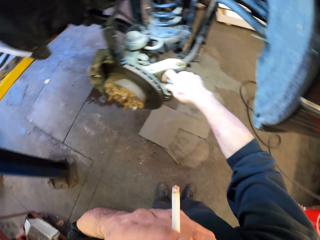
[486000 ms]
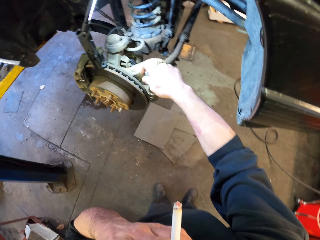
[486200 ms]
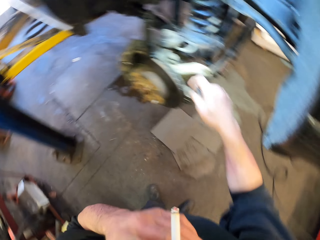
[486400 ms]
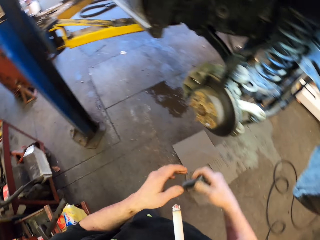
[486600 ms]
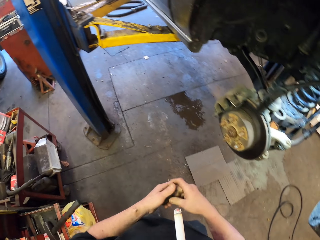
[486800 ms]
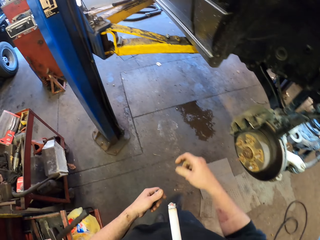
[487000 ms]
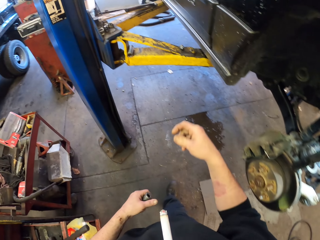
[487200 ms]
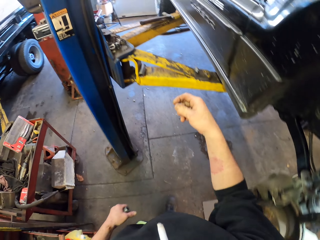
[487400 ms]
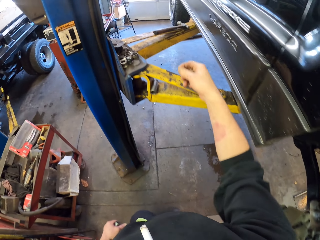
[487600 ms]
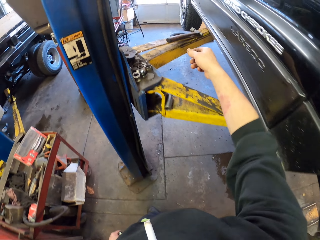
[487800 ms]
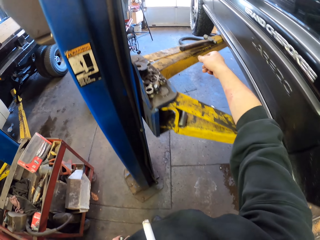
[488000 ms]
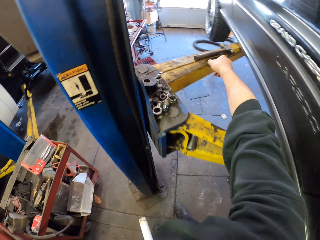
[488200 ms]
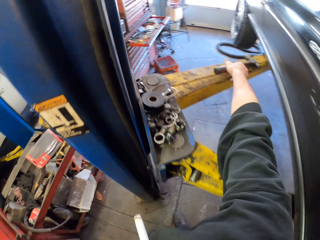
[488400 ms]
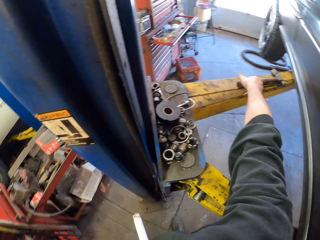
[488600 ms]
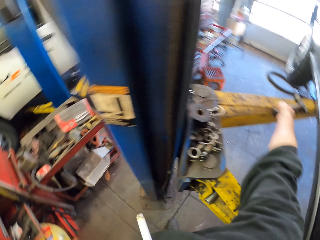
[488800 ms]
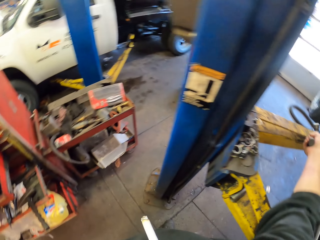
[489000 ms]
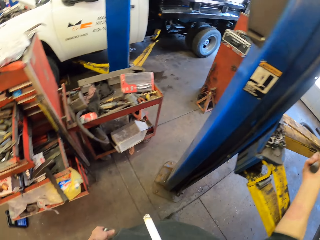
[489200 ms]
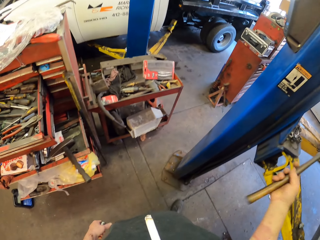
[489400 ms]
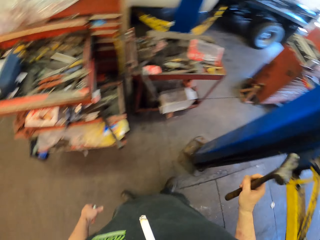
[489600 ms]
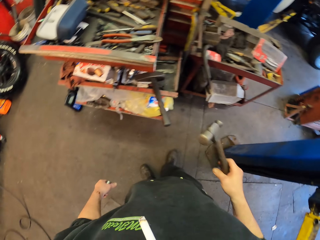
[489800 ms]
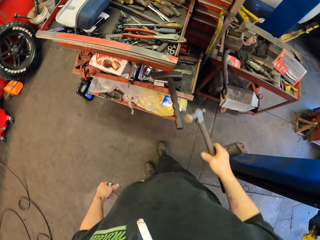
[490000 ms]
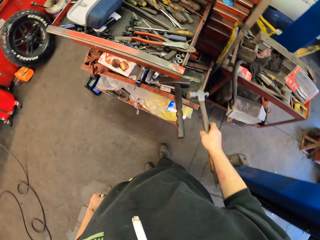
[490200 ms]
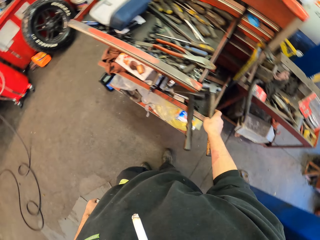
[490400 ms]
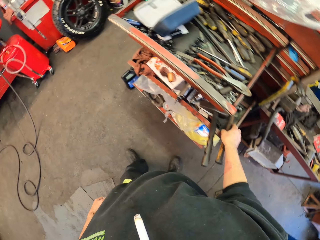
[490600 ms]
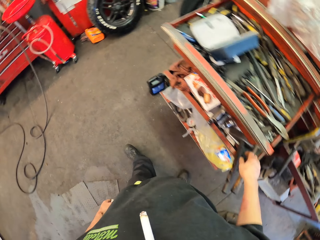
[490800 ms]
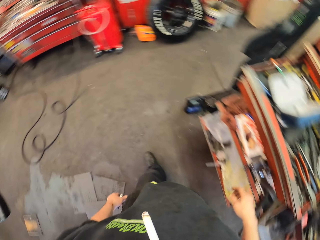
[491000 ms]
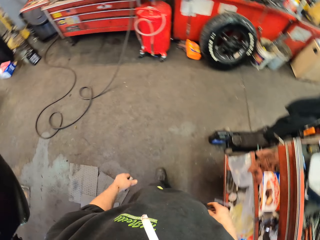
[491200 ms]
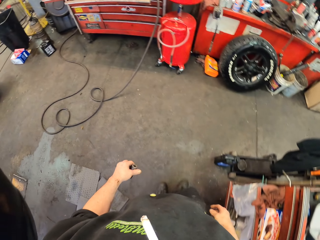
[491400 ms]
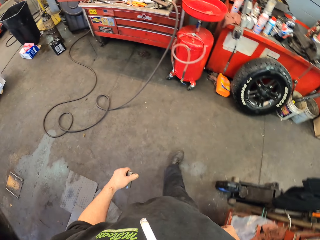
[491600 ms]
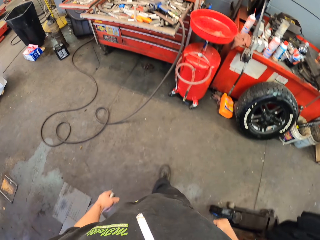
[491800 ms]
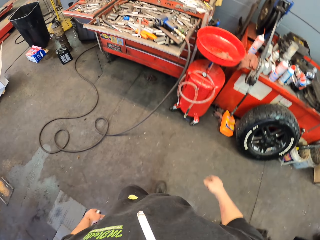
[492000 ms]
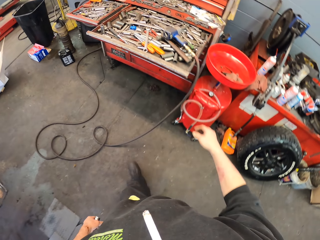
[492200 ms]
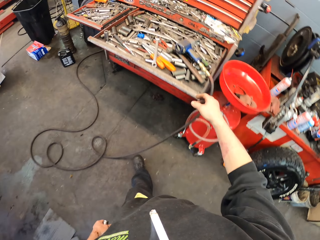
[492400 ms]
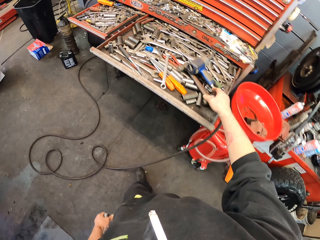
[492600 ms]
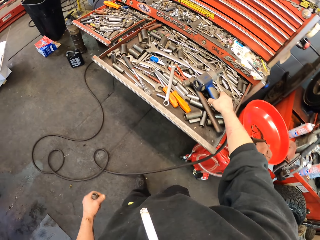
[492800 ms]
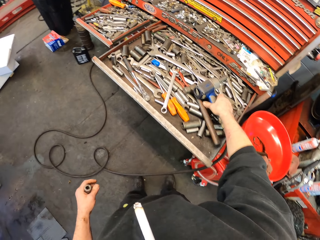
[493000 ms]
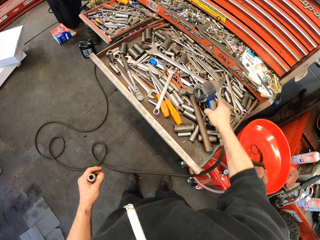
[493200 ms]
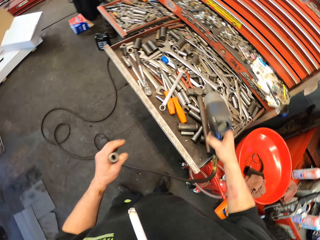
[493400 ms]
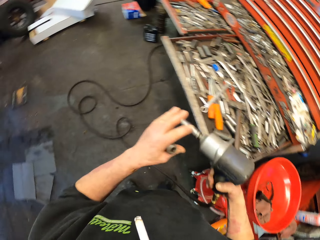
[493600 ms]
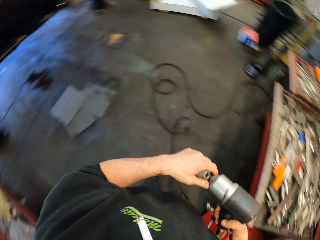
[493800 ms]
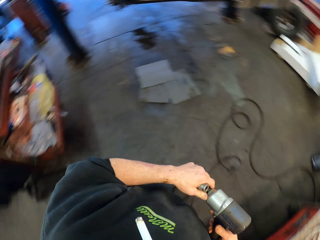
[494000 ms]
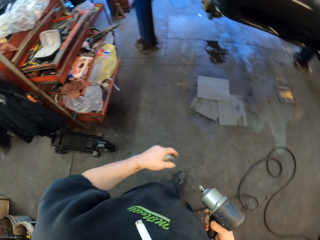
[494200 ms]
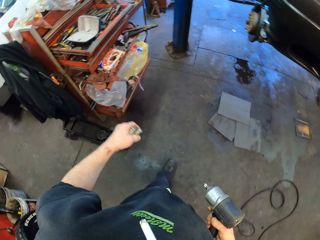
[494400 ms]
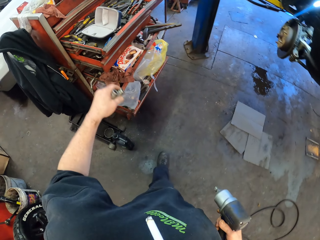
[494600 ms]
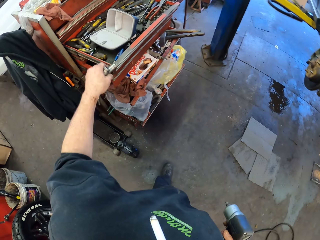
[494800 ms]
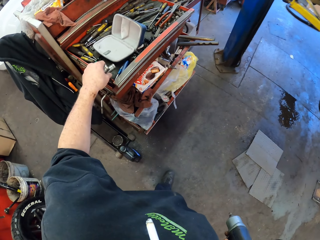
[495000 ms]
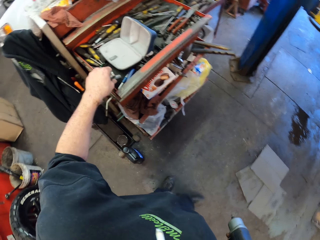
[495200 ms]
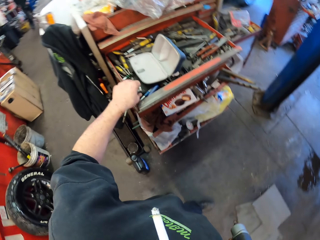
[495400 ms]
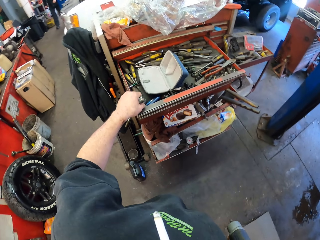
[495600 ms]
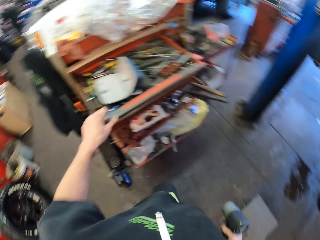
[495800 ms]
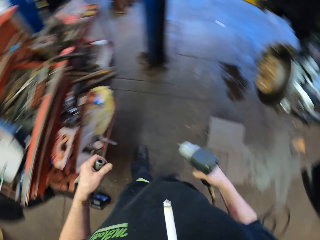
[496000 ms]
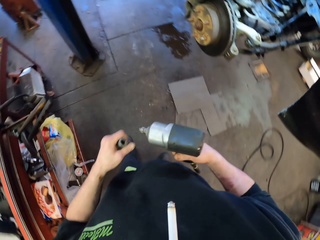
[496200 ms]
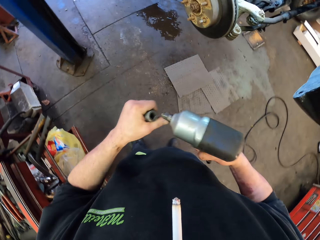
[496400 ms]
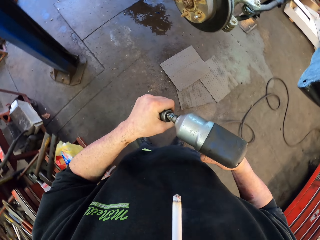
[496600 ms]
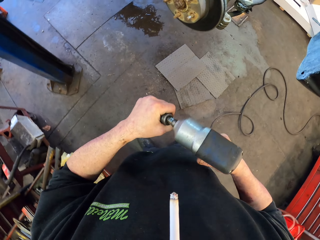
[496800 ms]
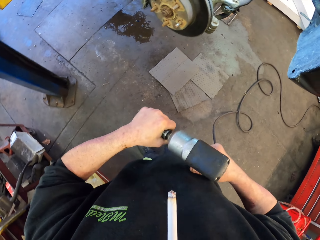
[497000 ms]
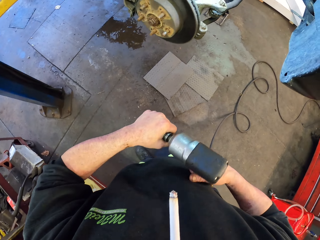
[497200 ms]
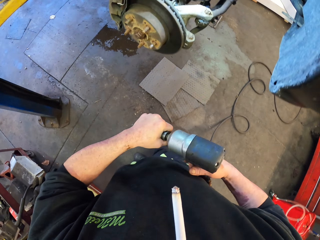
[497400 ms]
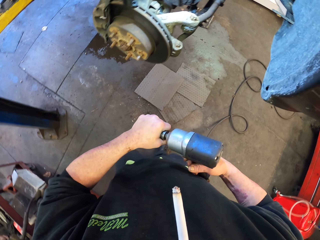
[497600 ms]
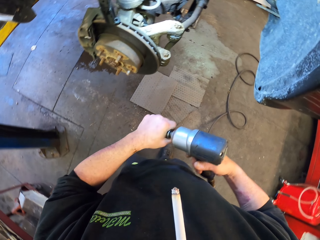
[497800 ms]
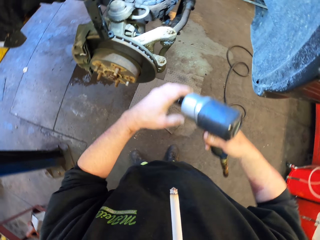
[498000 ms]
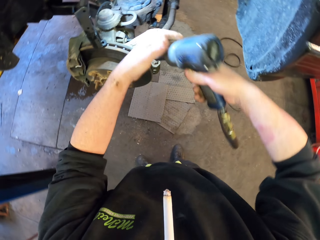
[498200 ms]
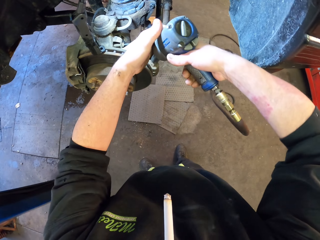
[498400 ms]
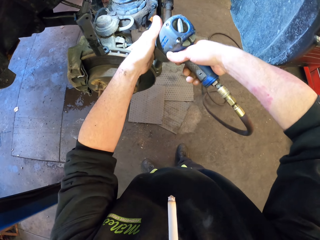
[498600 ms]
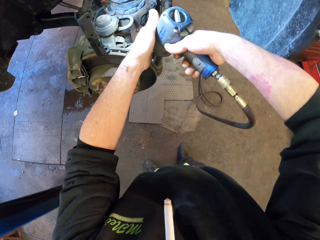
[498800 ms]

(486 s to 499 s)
The camera wearer picks a hammer from the jack stand. They walk around. They put the hammer away. They pick the drill from the tools. They place something on the drawer. They fix something using the drill. They put something on the drill.

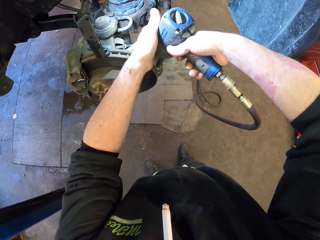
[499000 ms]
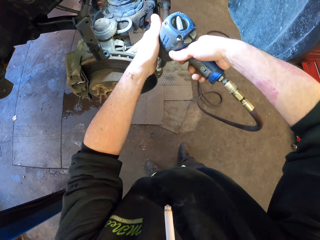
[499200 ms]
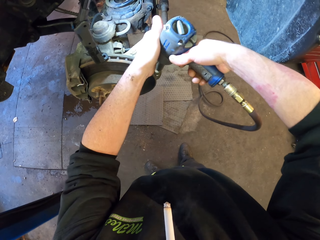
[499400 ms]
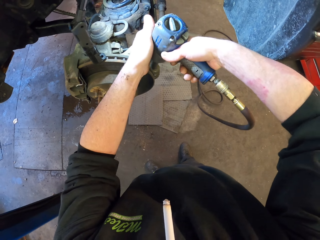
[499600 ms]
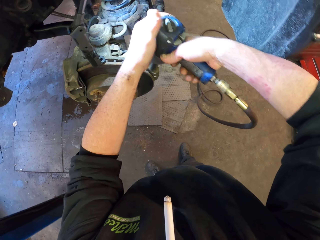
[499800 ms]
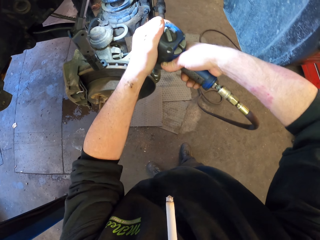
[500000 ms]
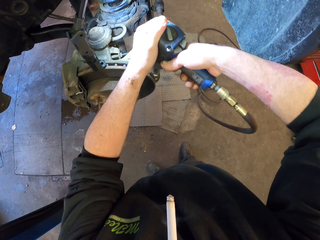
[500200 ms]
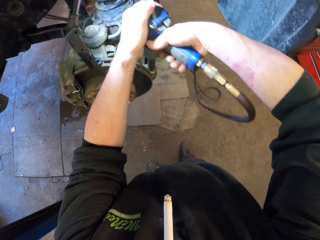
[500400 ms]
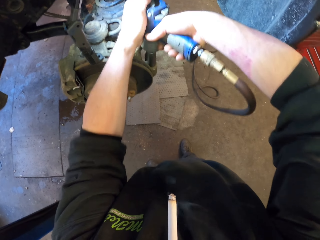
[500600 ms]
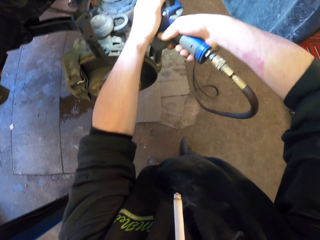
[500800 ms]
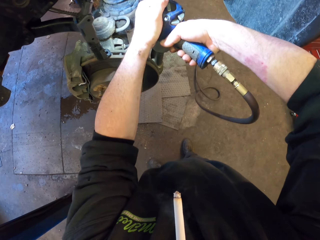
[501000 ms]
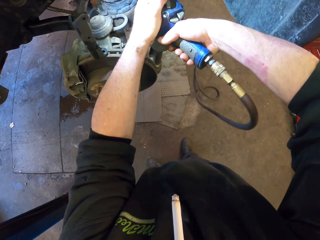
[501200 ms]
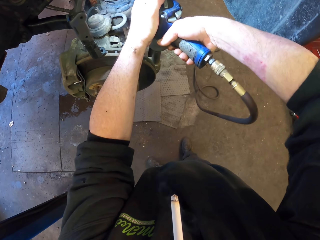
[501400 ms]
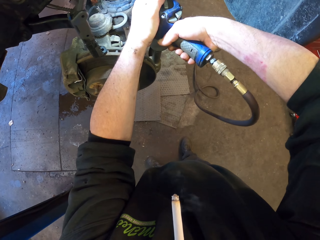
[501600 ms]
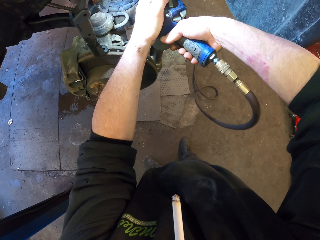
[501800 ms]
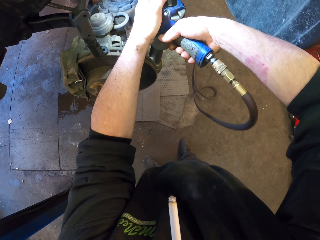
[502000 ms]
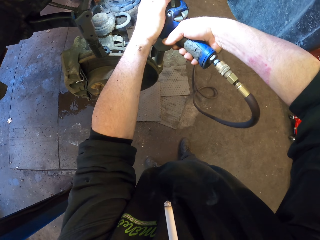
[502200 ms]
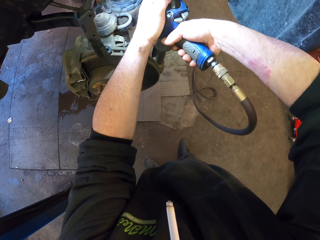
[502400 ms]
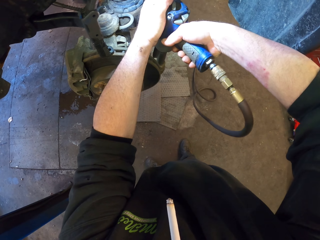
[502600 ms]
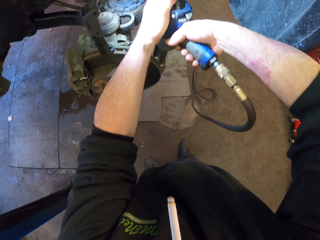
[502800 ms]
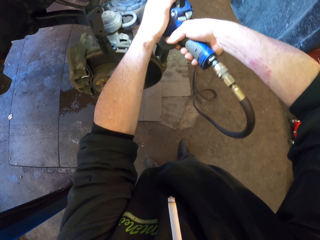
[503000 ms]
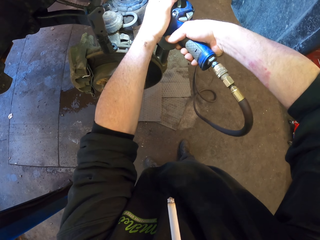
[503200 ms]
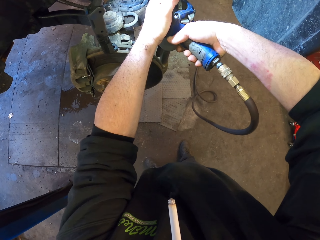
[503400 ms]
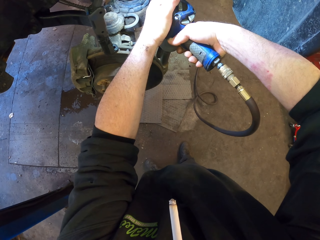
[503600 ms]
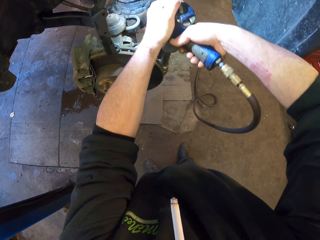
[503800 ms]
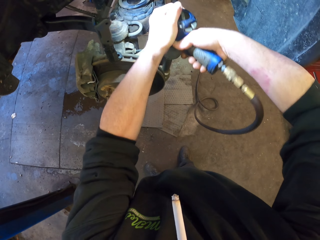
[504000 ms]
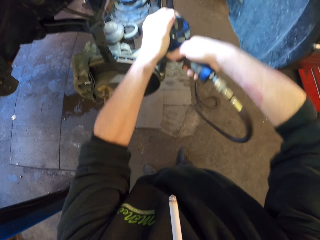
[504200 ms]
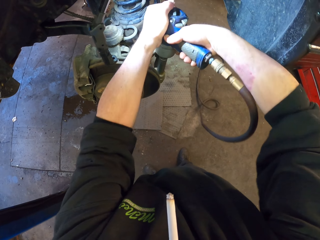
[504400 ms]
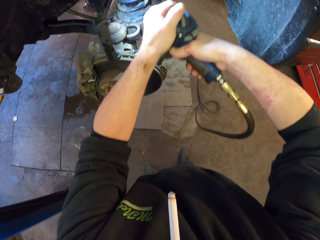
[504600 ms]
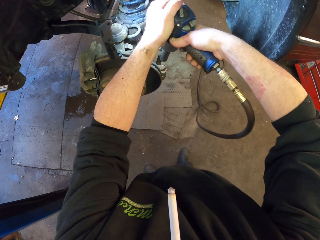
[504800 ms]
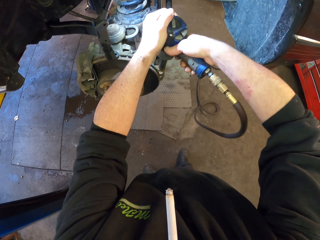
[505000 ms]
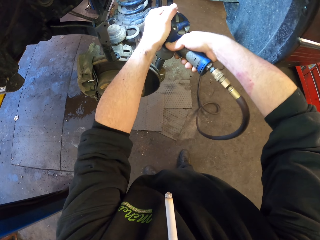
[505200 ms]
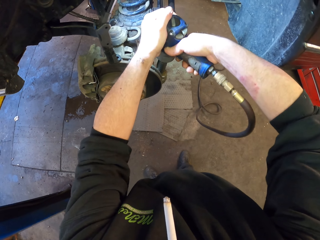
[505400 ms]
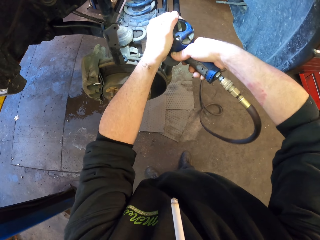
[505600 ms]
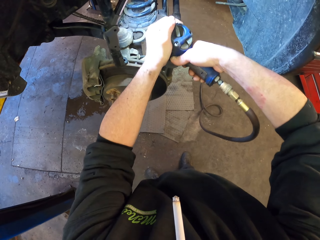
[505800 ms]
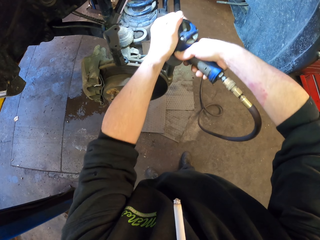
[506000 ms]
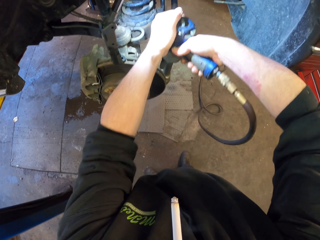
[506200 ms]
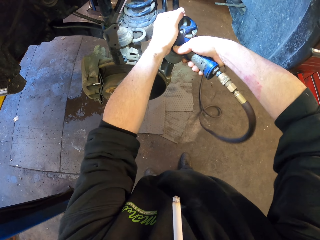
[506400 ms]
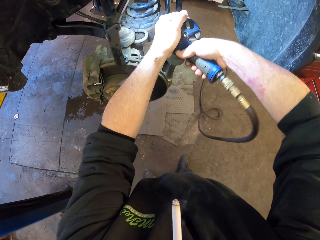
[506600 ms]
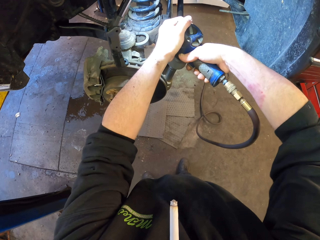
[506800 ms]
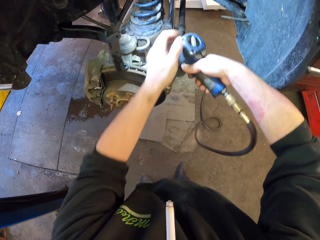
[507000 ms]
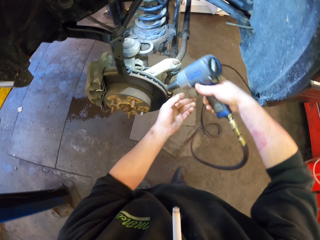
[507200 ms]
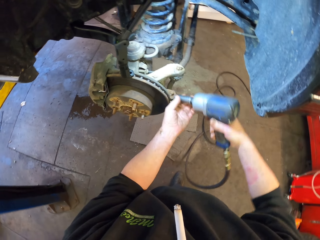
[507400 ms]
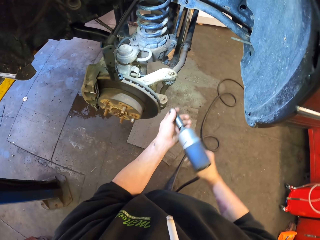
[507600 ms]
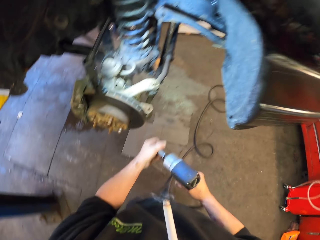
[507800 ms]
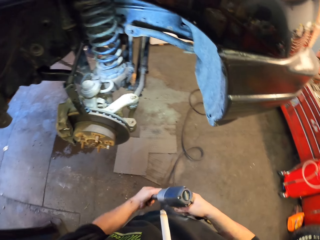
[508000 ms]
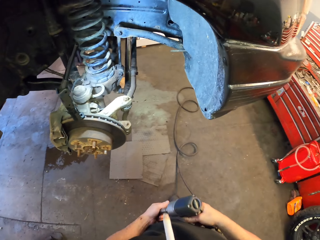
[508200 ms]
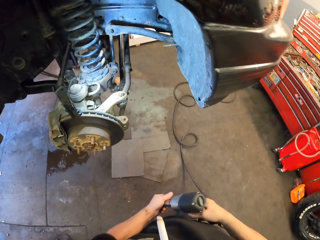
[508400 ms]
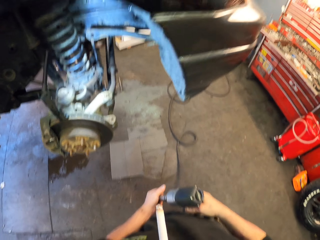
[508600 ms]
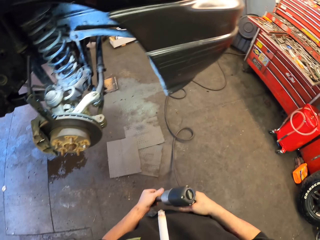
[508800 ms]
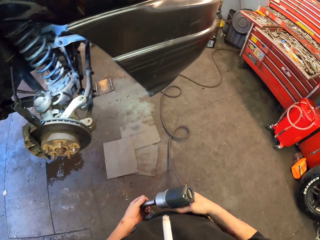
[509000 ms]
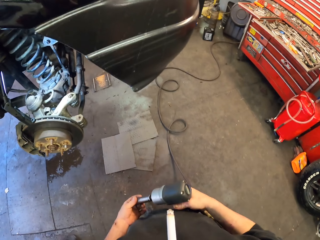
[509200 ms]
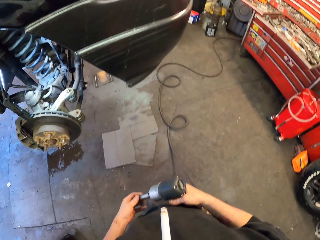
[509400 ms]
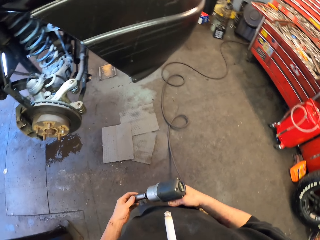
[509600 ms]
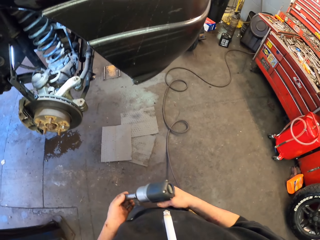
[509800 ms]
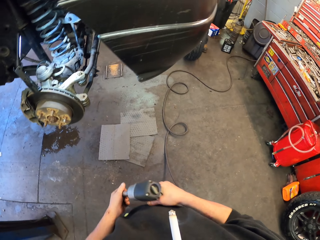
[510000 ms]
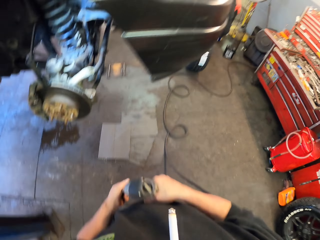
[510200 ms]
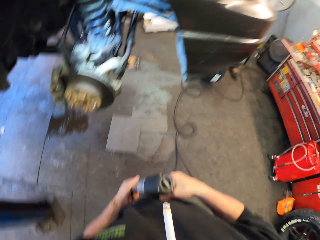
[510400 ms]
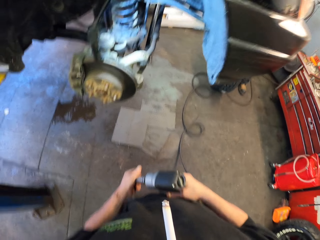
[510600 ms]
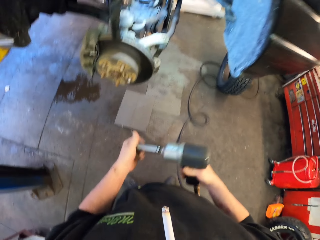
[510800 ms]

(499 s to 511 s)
The camera wearer drills on the drum brake. They remove something from the drill.
